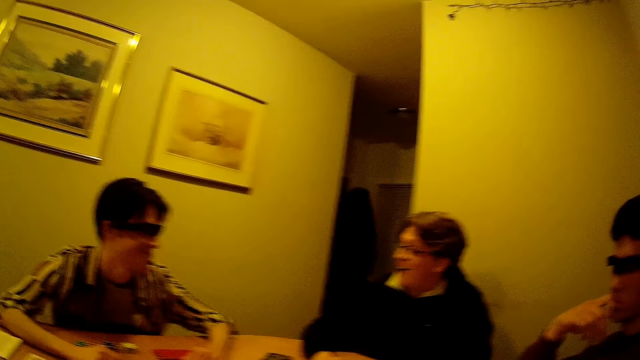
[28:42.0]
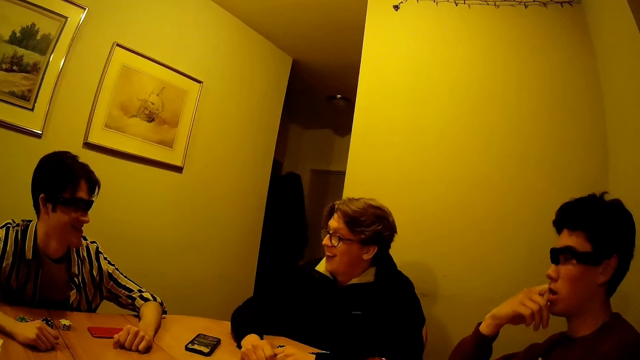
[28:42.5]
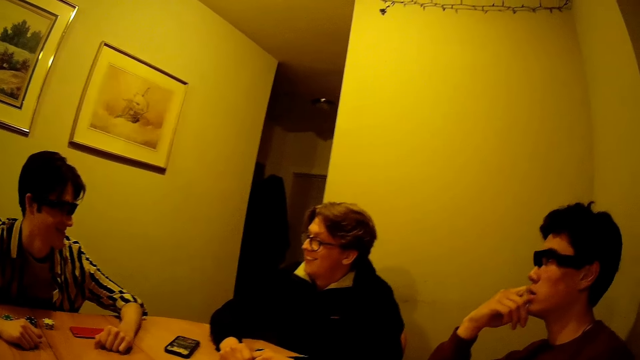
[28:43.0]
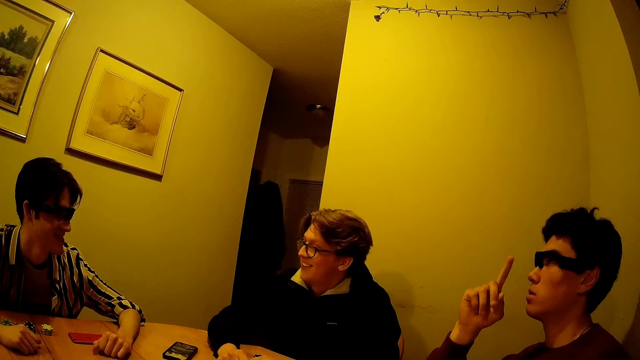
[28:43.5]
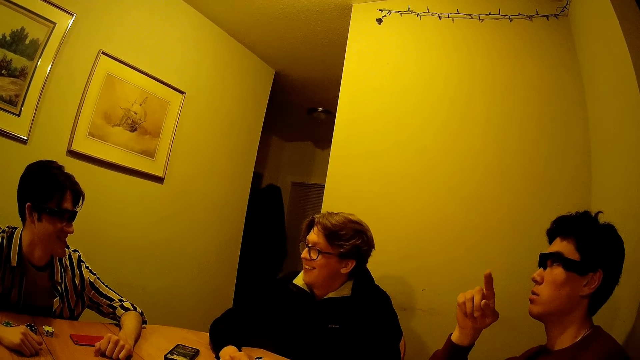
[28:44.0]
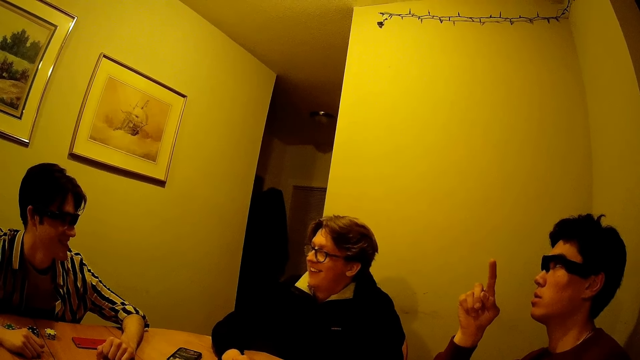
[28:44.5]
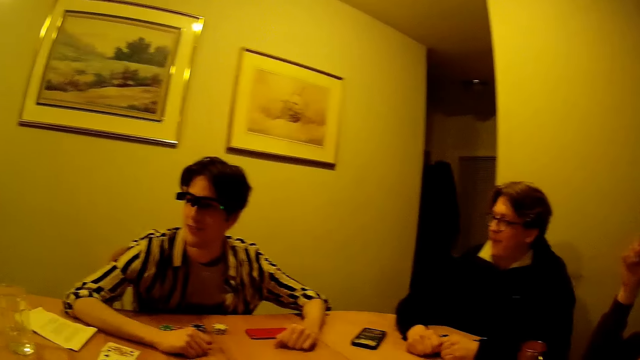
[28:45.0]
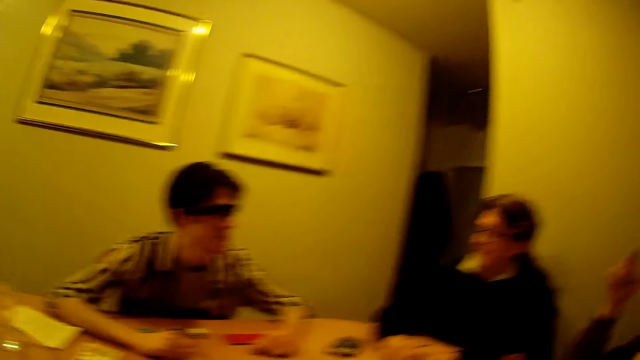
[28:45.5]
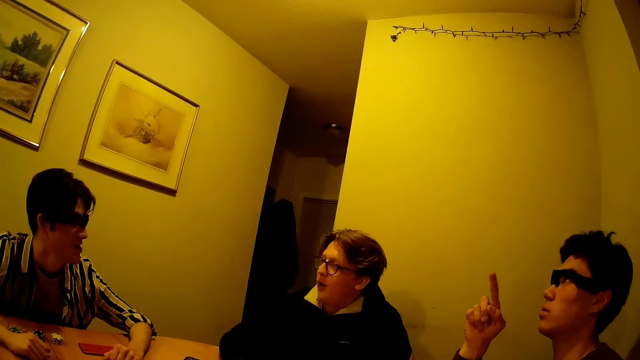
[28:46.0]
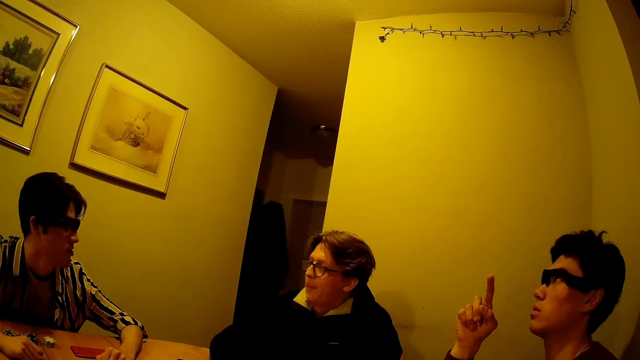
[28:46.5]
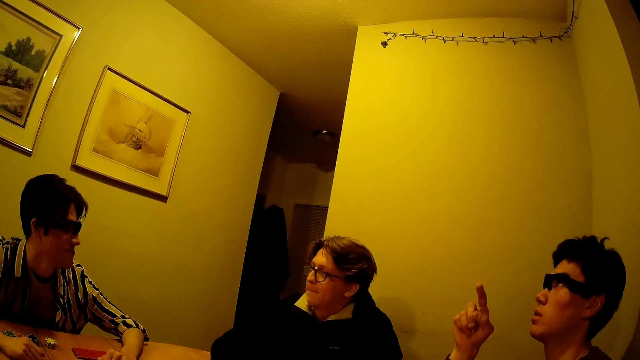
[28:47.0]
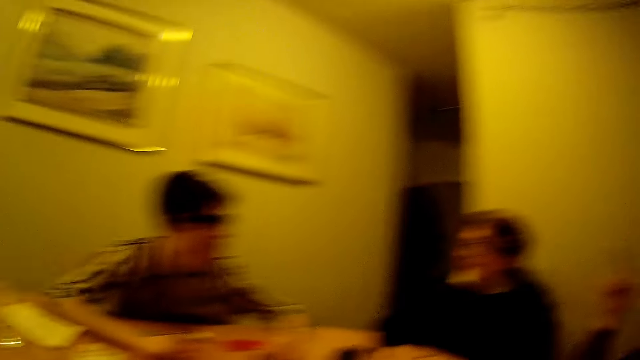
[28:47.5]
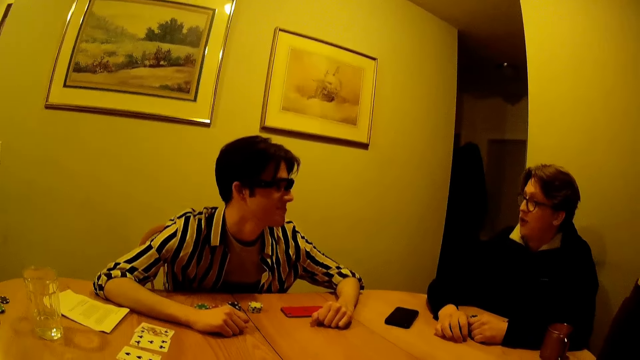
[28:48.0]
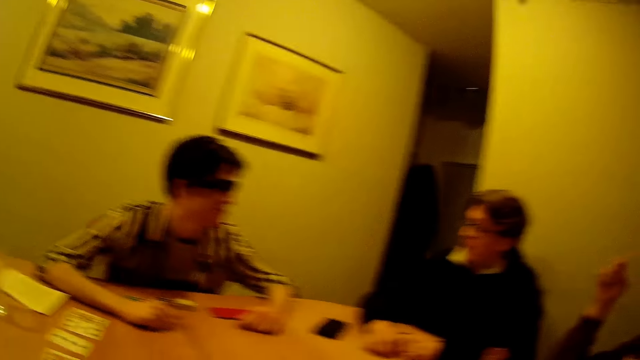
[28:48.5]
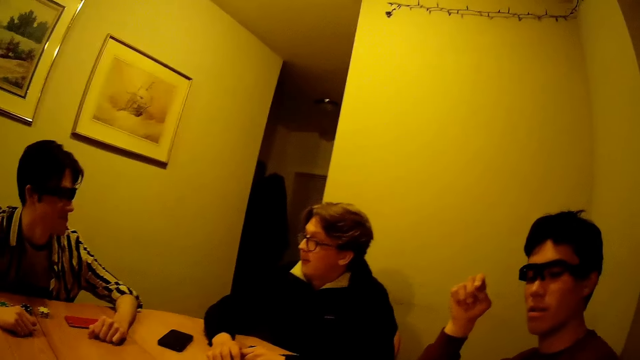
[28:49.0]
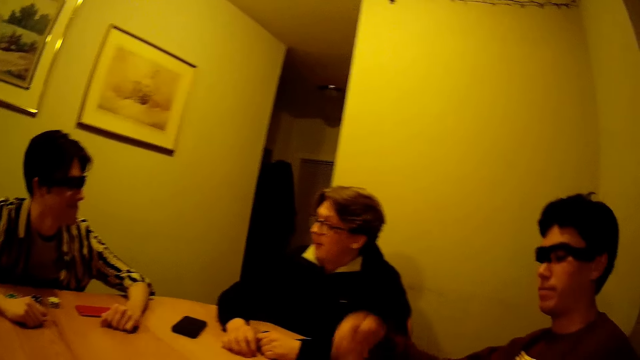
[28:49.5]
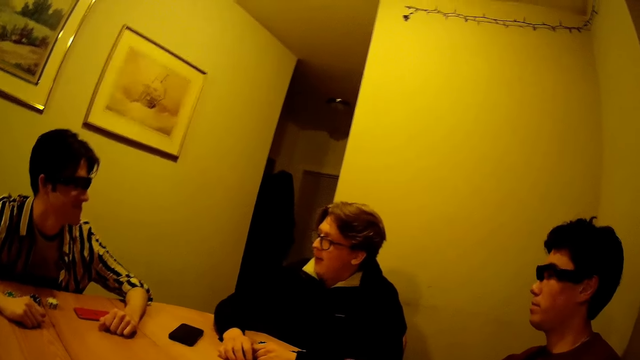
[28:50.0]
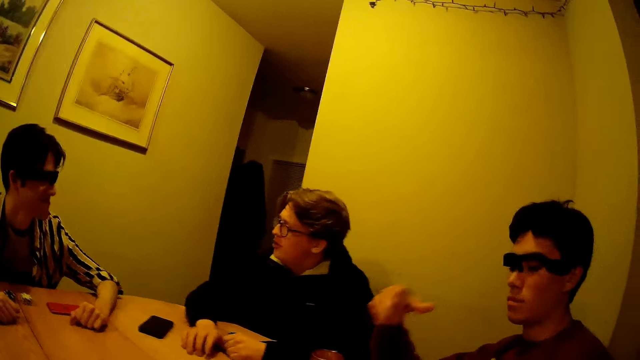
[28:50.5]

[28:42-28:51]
A man nods his head. The camera wearer looks around. Another man puts a finger in the mouth. The second man writes in the air with his right index finger. The first man looks around. The camera wearer looks around. The first man looks around. The camera wearer looks around. They look around again. The second man knocks the table with his right hand. The second man lowers a hand.

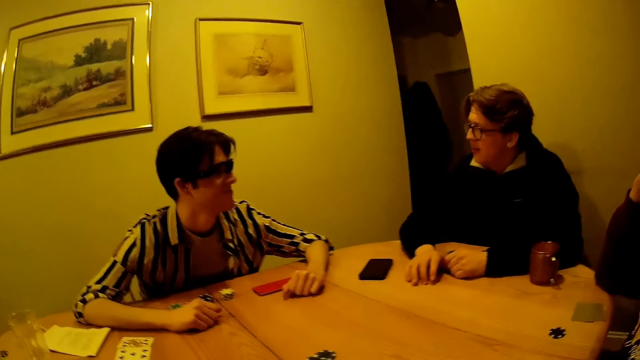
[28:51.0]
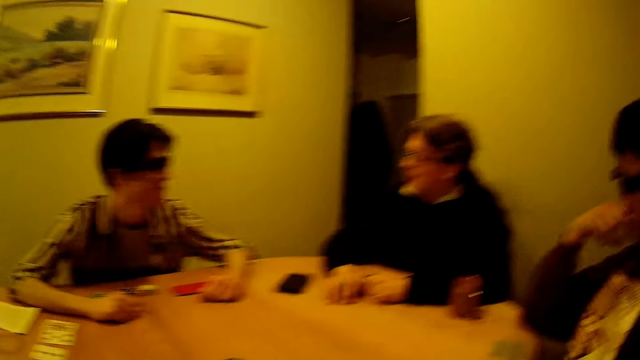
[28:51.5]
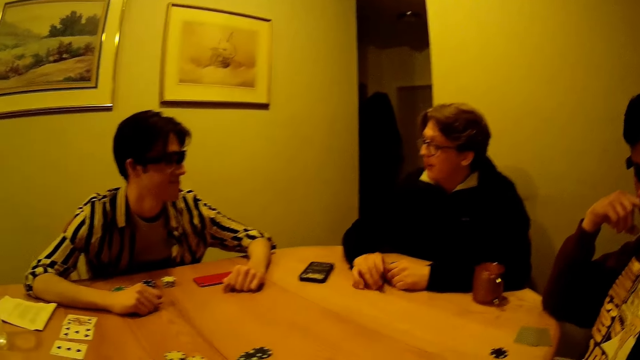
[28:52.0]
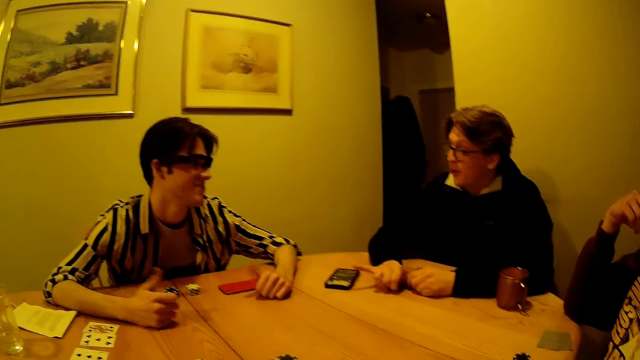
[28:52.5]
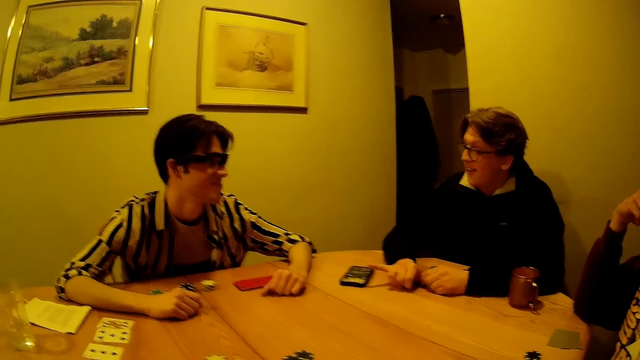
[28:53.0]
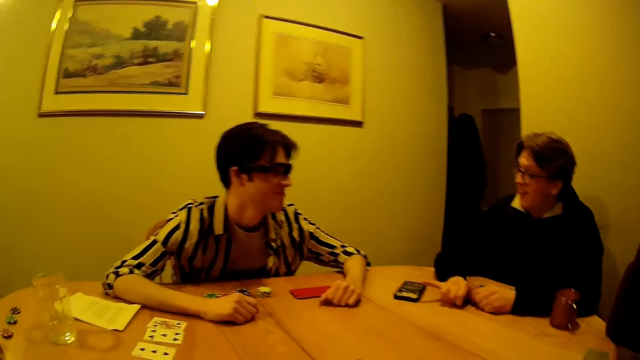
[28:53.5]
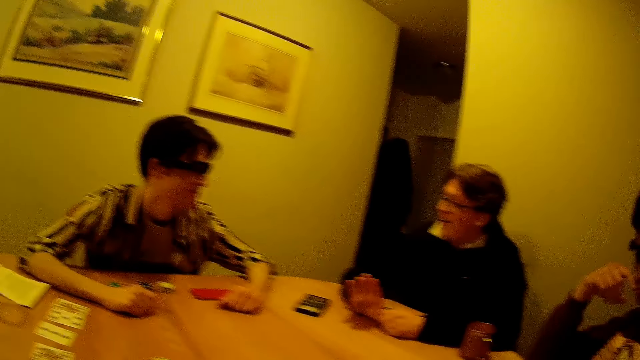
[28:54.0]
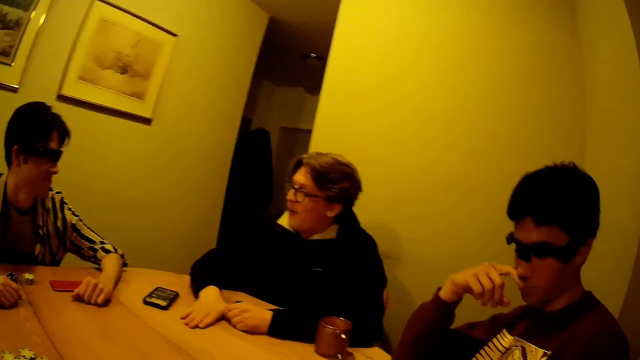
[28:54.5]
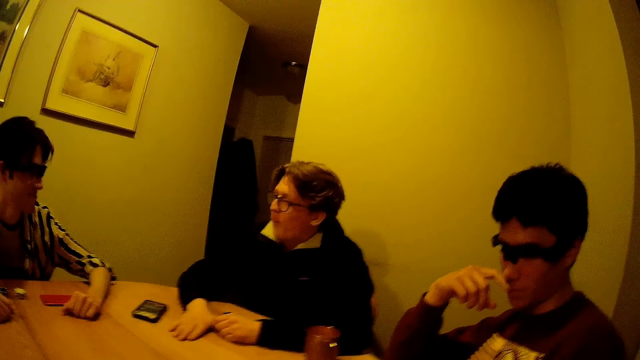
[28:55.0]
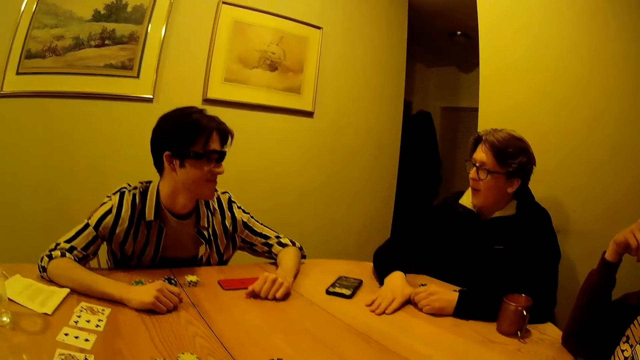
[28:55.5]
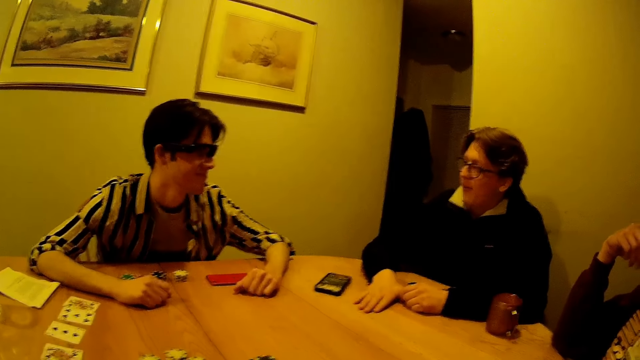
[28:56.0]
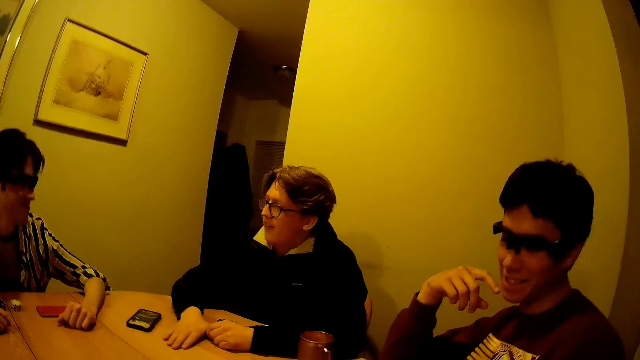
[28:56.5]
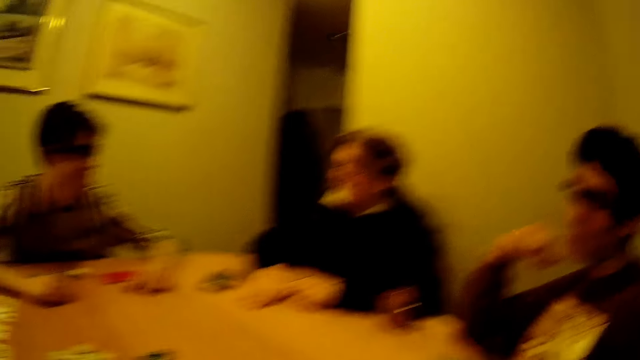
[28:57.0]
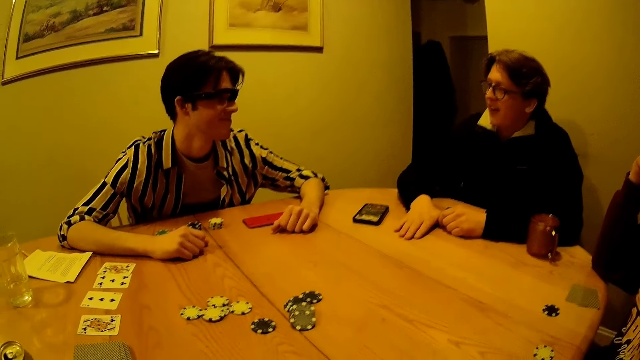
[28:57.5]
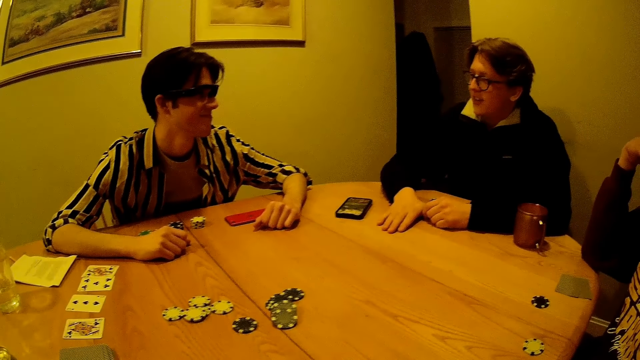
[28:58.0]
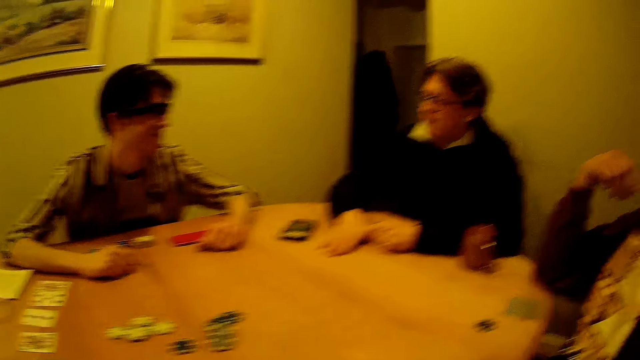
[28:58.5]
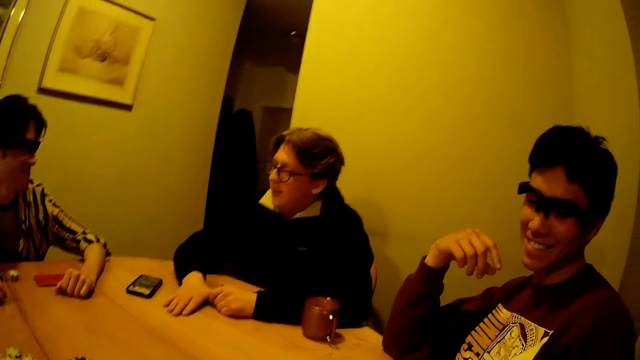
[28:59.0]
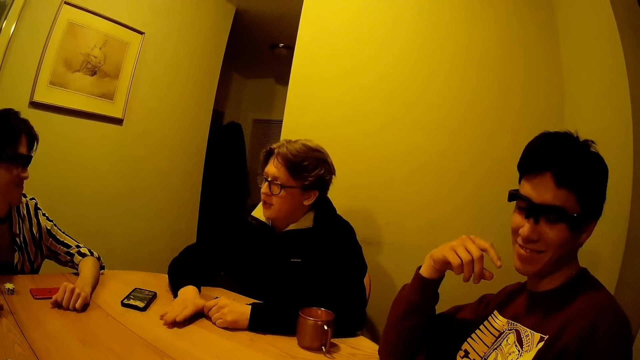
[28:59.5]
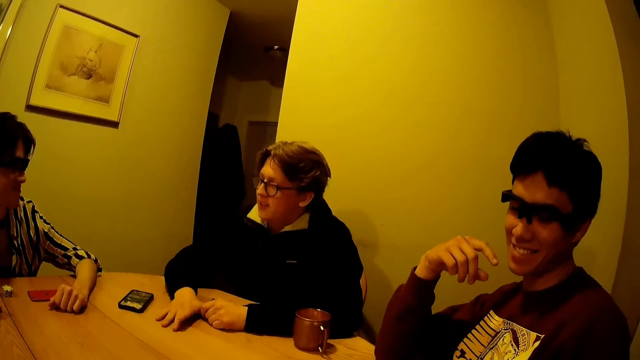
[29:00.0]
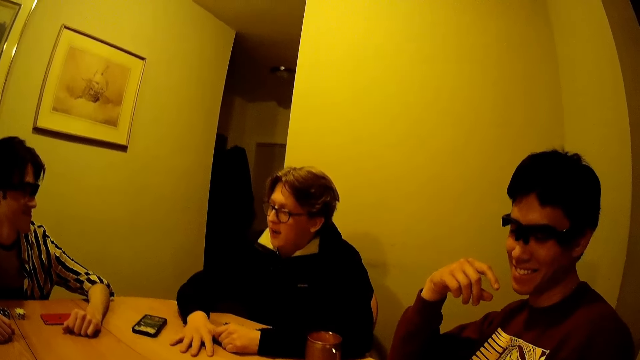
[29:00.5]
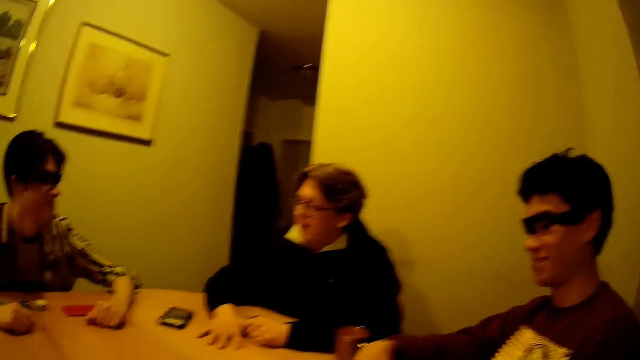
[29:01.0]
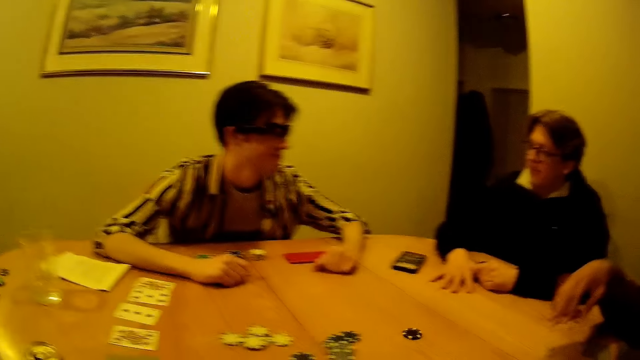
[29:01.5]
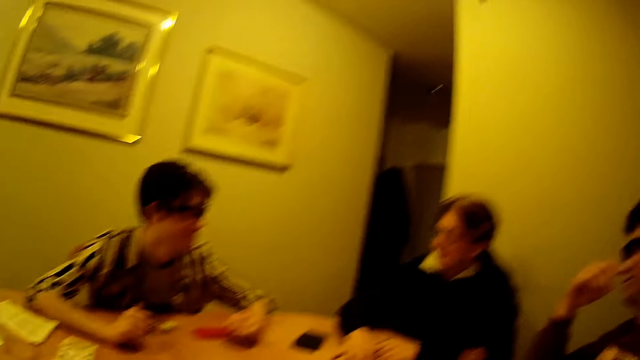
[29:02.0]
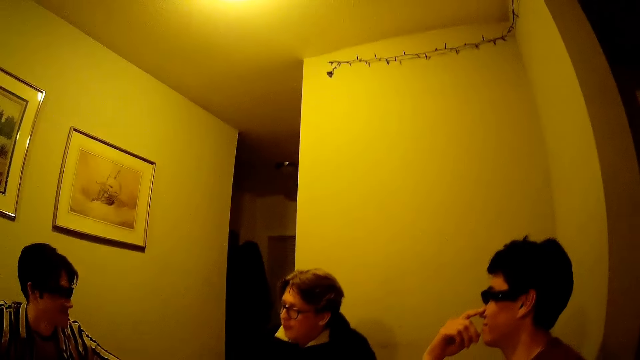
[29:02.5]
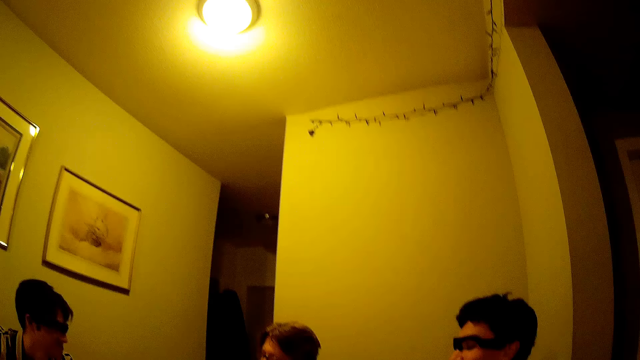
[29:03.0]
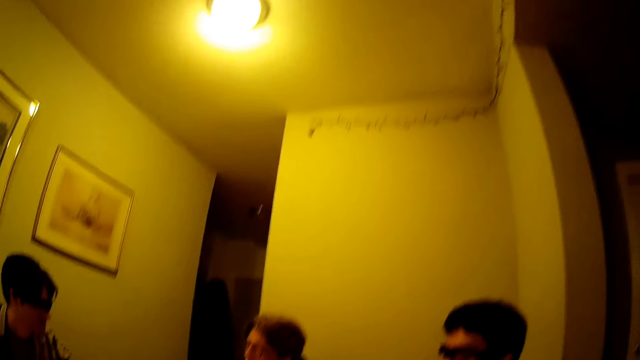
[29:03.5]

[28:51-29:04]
A man moves a hand to the mouth. Another man points at a third man with his right little finger. The third man gesticulates with both thumbs, lifts fingers and lowers fingers. The second man taps the table with his right hand. The camera wearer looks around. The first man interacts with the camera wearer. The camera wearer looks around. They look around again. The second man hits the table. The first man lowers a hand, adjusts a chip on the table with his right hand and lifts a hand. The camera wearer looks around. The first man touches the nose.
